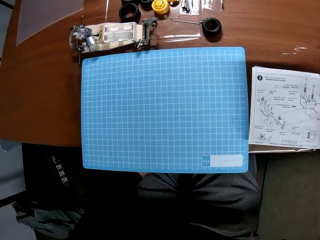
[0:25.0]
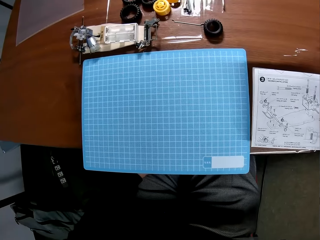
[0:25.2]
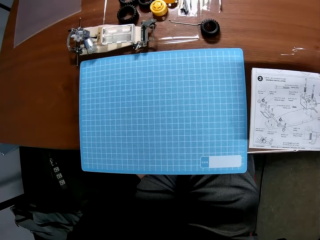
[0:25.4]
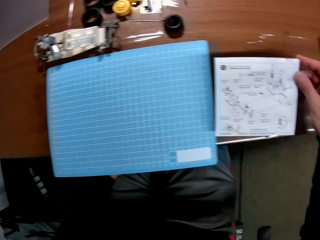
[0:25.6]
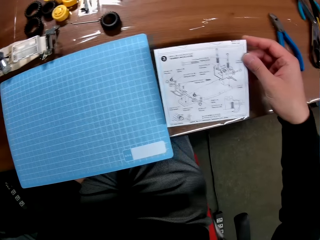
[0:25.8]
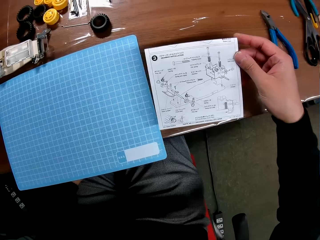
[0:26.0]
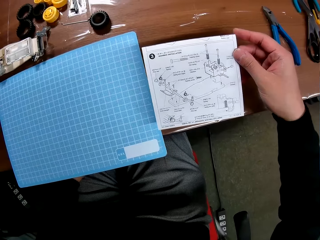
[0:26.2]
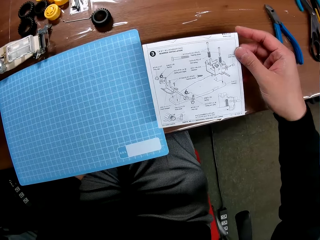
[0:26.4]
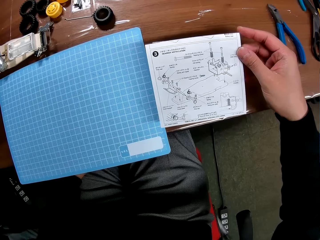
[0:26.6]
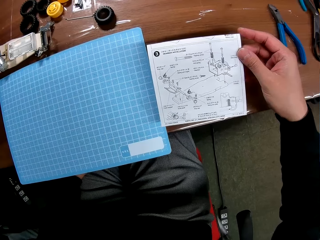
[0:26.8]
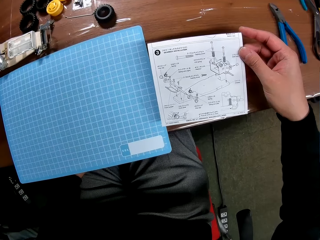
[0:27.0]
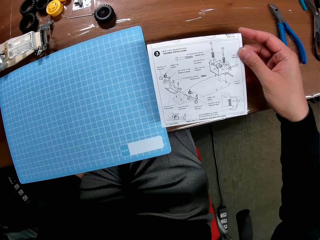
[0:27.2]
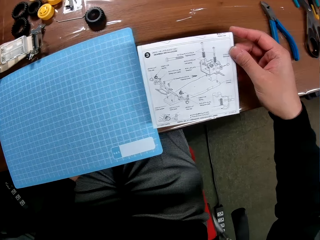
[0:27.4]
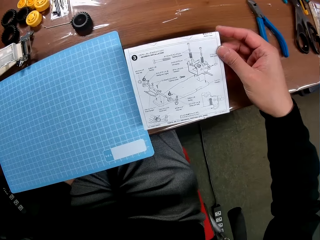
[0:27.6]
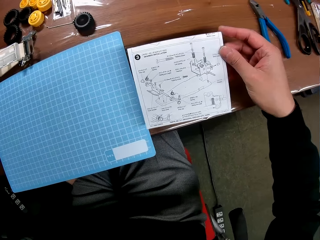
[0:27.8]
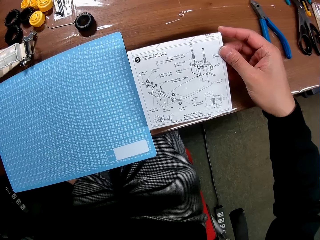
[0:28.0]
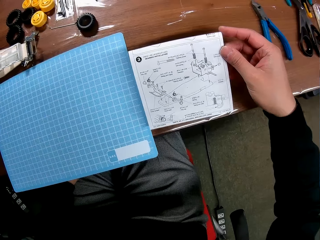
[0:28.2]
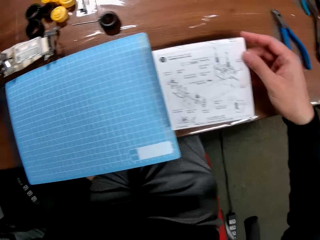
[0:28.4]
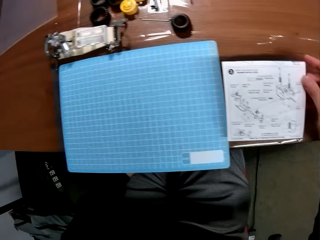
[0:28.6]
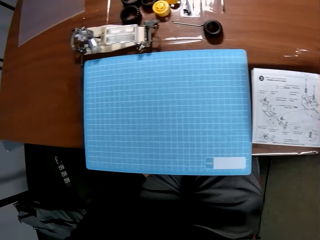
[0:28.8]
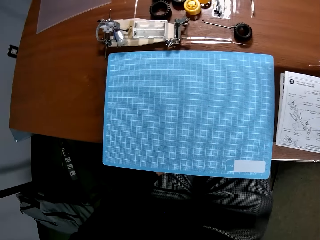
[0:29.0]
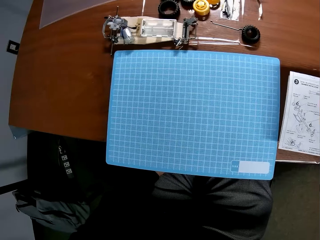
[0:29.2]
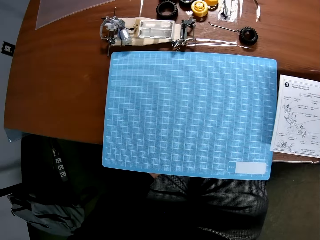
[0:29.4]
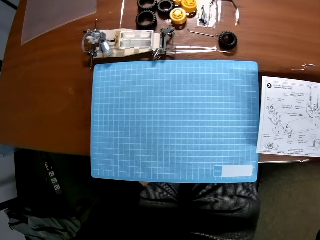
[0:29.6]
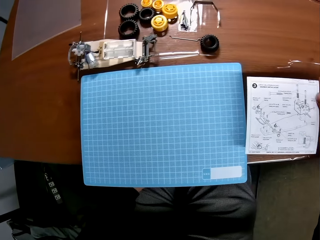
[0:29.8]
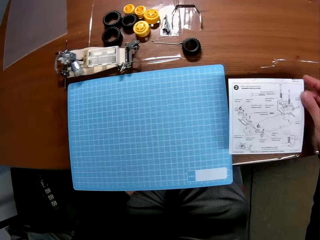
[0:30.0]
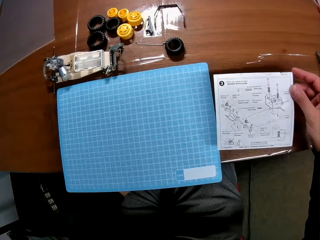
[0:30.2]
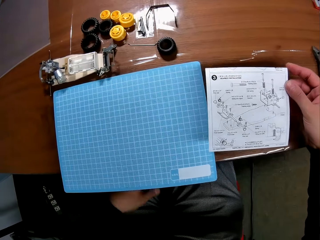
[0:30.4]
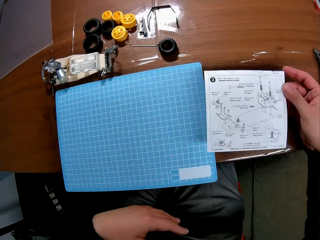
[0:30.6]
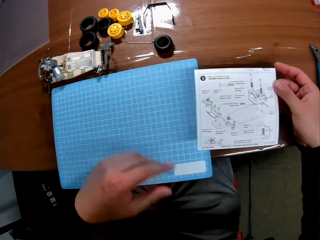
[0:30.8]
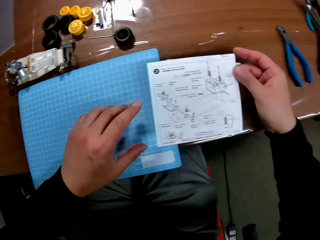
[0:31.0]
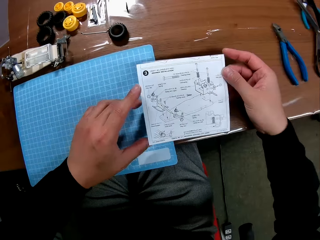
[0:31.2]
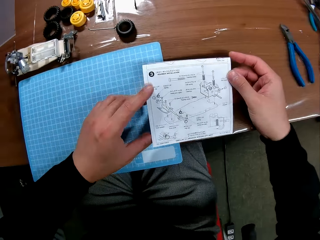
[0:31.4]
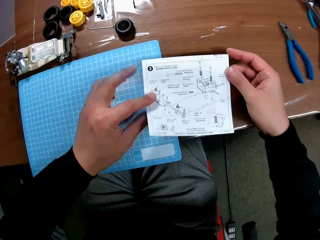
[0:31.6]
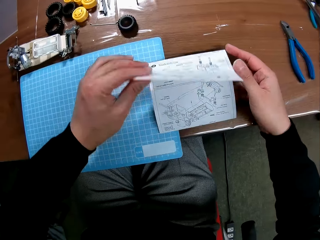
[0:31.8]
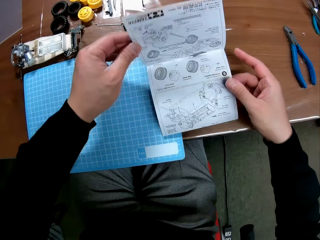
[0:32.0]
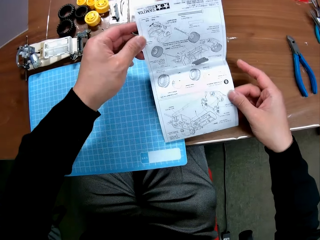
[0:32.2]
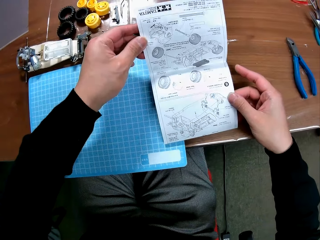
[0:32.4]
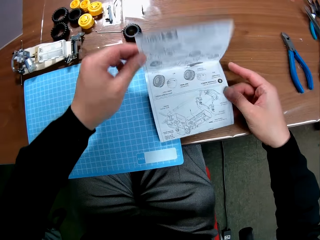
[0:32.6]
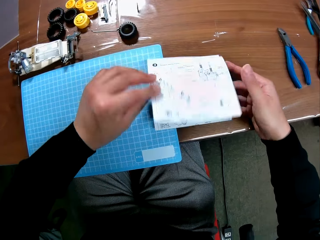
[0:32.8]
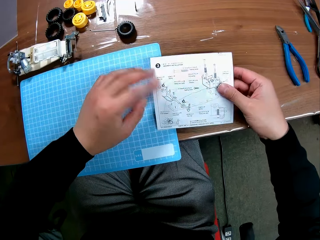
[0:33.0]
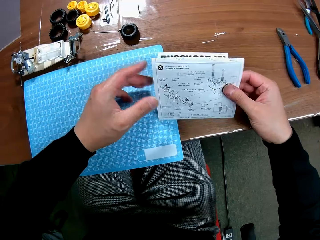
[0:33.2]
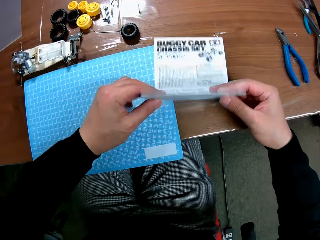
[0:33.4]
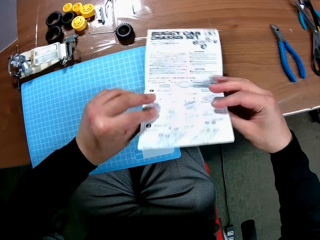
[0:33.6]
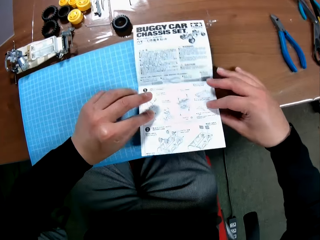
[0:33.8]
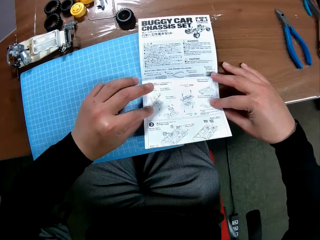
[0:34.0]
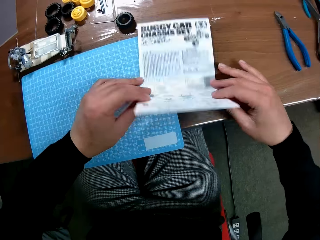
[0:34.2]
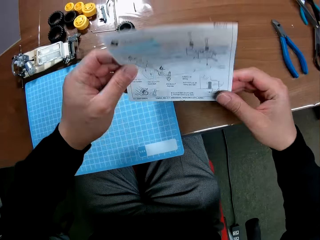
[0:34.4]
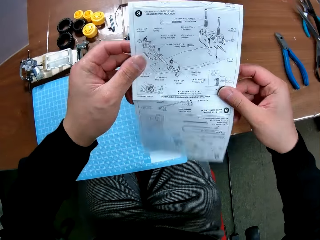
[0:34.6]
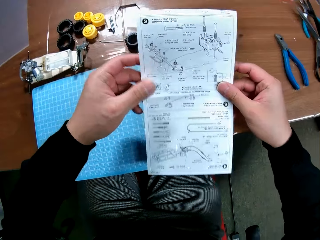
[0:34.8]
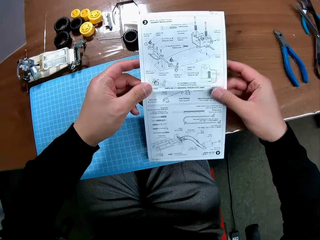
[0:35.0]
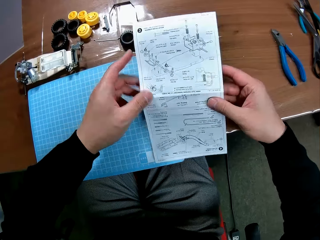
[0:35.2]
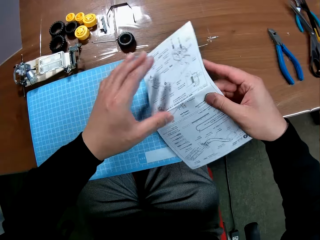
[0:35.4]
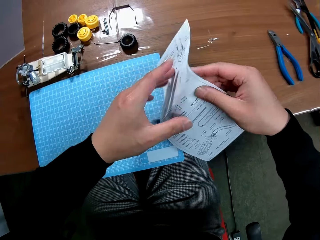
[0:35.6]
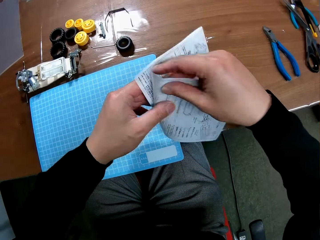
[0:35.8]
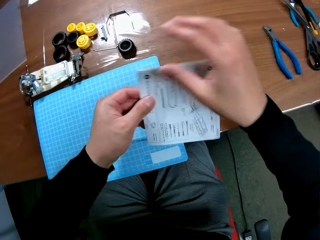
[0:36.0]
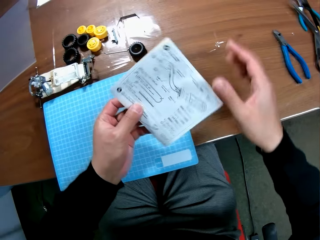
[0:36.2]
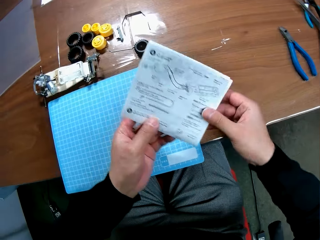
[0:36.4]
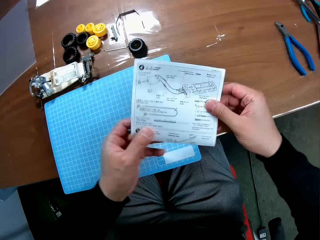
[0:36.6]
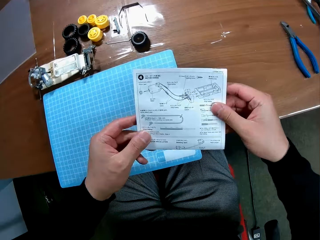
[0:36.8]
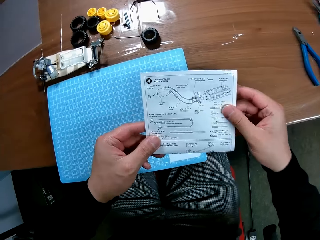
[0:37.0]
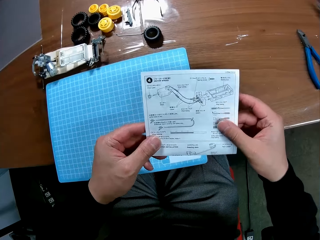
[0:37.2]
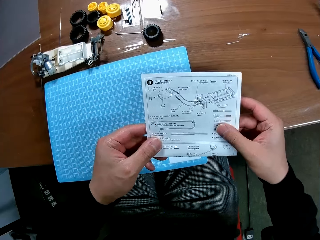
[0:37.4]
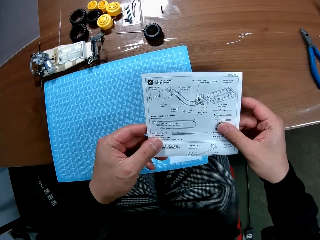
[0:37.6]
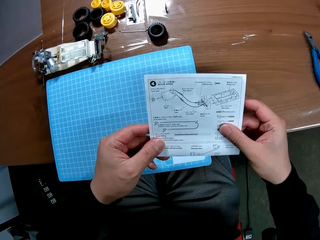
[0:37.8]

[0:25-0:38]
The camera wearer turns to a buggy car chassis set. He looks at the buggy car chassis set manual. He turns to the buggy car chassis set. He holds the buggy car chassis set manual with his hands. He inspects the white paper with his hands. He unfolds the buggy car chassis set manual. He folds the buggy car chassis set manual. He unfolds the buggy car chassis set manual. He lifts the buggy car chassis set manual. He turns the buggy car chassis set manual.

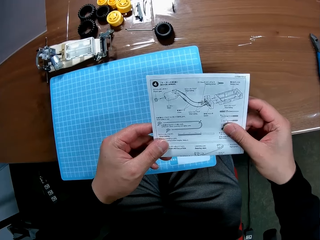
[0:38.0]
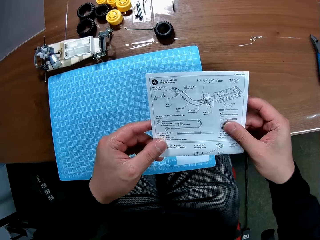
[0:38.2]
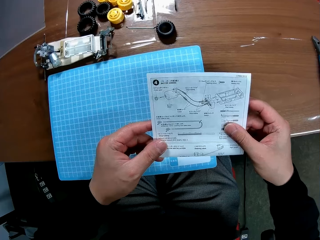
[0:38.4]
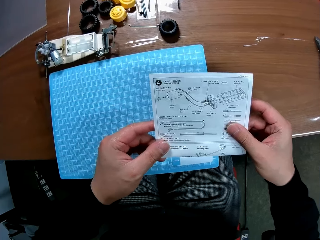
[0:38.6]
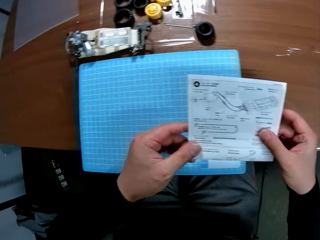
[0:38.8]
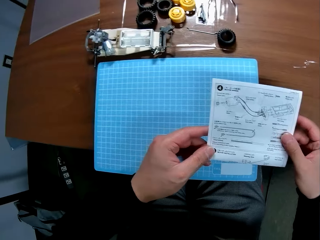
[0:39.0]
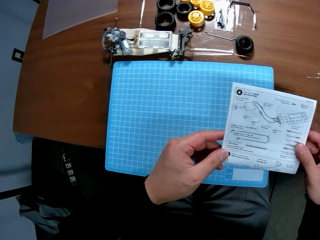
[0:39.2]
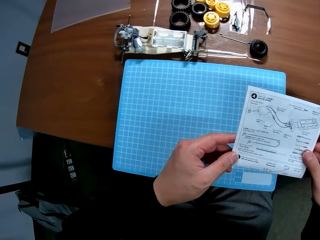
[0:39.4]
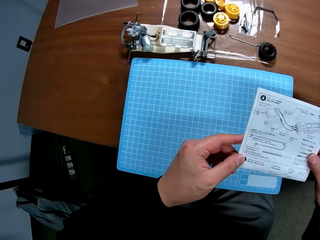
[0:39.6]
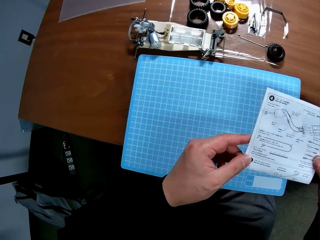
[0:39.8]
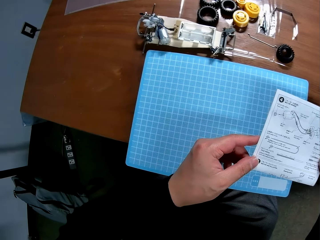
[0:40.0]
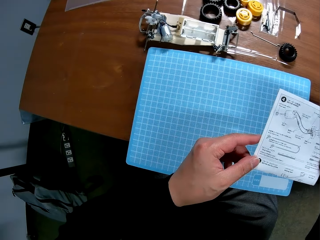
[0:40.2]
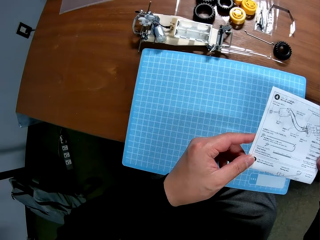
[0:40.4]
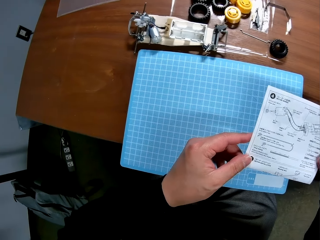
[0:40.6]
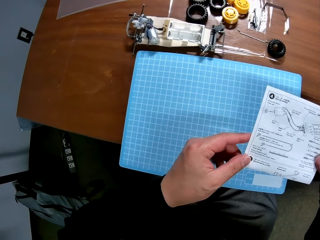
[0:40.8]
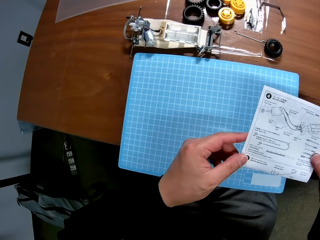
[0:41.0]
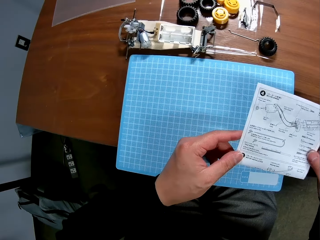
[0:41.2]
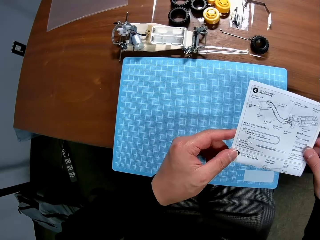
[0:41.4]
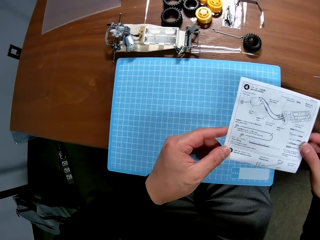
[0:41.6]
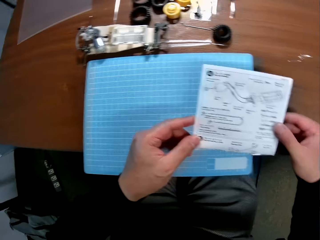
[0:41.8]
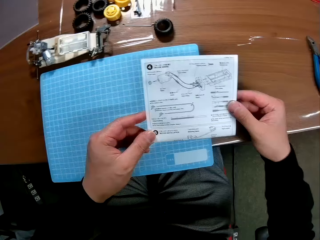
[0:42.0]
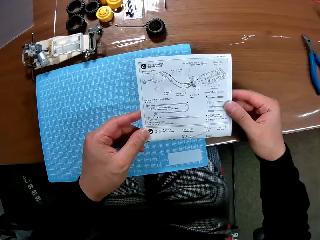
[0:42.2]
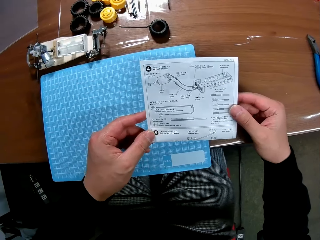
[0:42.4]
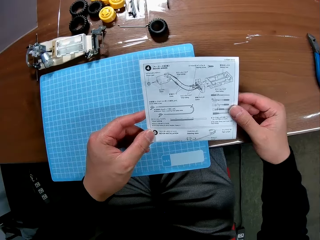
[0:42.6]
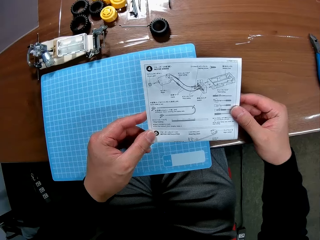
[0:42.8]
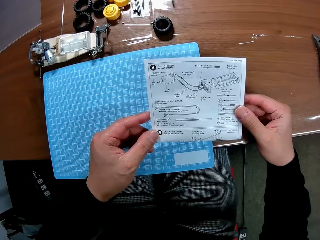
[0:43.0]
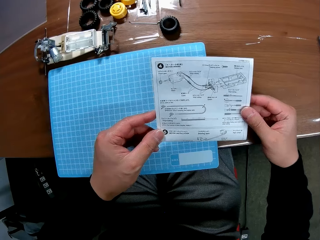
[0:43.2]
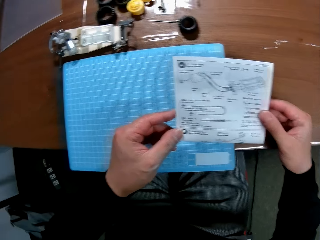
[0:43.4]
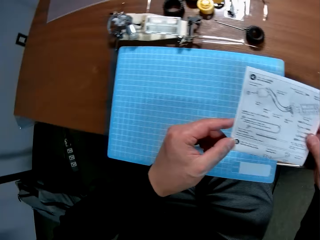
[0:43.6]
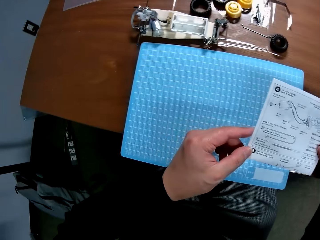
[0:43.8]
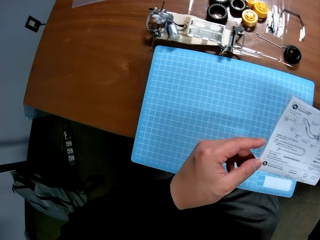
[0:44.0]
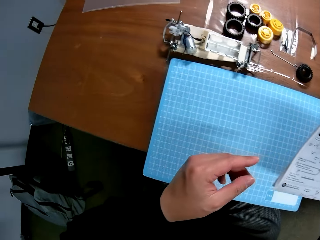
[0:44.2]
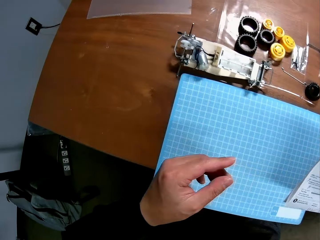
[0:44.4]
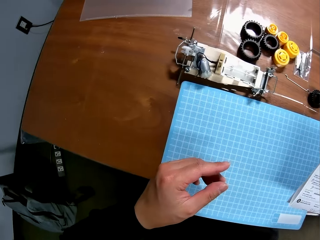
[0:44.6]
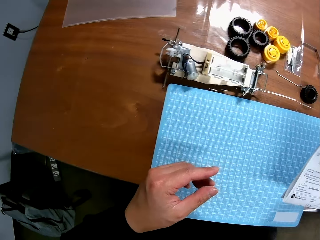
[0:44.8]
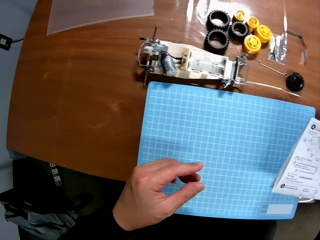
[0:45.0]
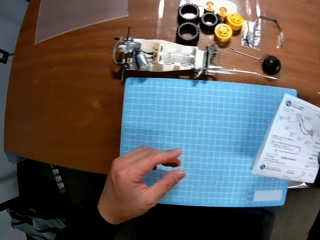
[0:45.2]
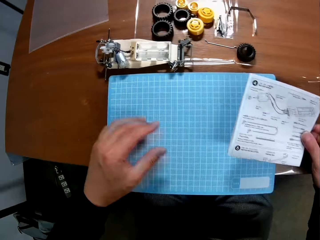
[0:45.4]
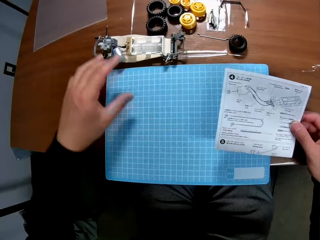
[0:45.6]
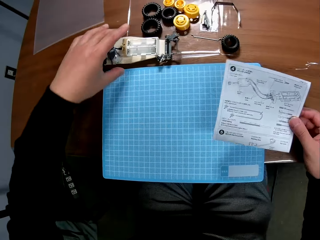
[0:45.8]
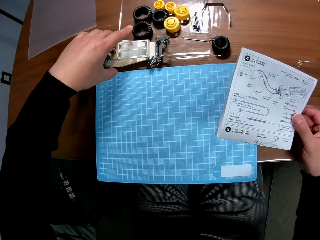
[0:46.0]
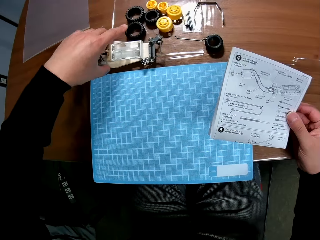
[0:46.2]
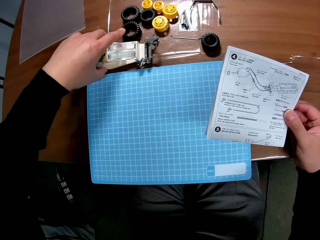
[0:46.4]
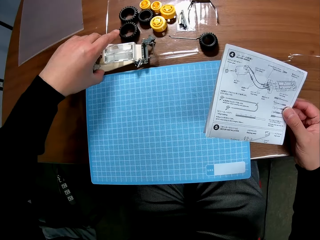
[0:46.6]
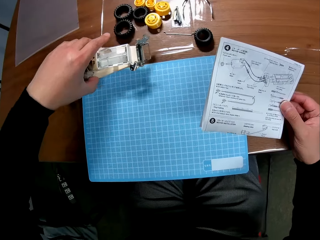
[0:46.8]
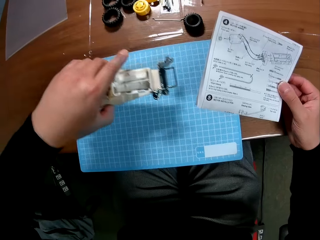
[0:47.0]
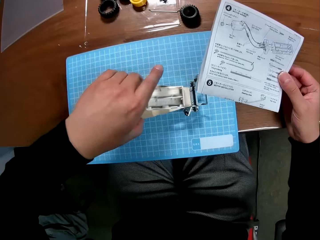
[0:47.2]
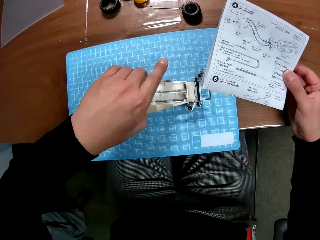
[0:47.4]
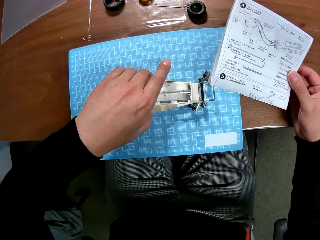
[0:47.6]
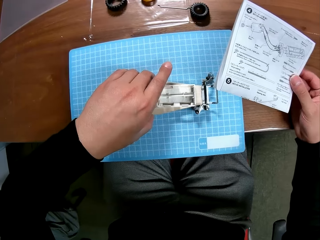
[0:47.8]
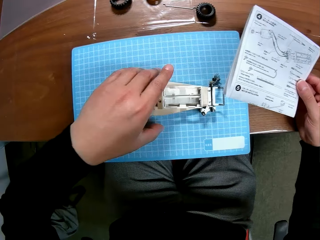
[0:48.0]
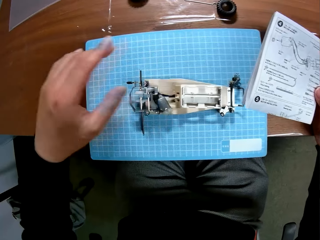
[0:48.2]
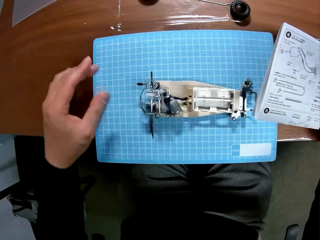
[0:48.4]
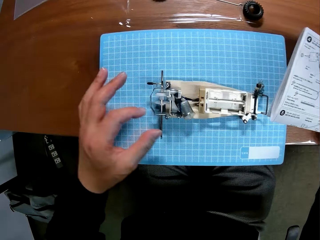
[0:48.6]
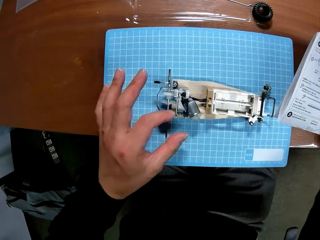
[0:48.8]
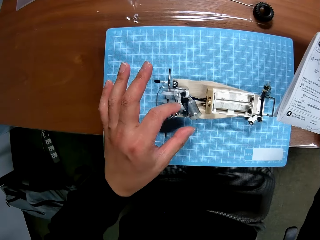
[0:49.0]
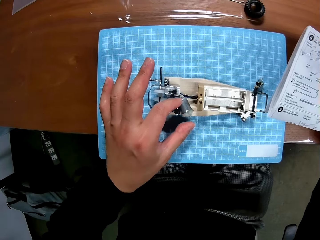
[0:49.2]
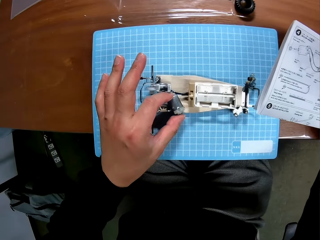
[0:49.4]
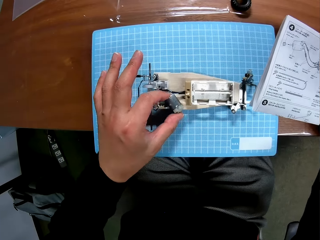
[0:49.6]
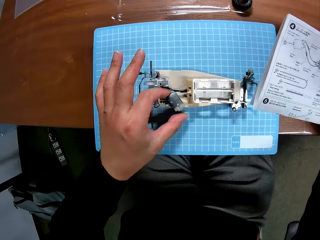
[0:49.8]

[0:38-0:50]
The camera wearer looks at the buggy car chassis set manual. He turns to the left. He glances at the buggy car chassis set manual. He turns to the left. He holds the white paper with his right hand. He picks up the device on the table with his left hand. He puts the device on the blue paper on the table with his left hand.
